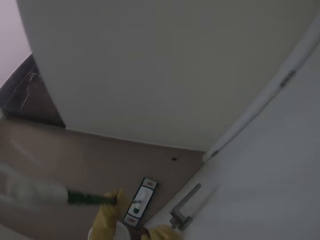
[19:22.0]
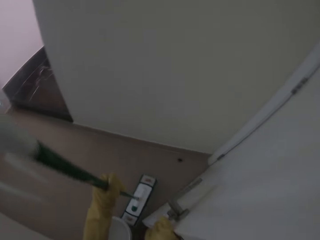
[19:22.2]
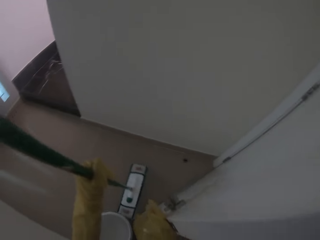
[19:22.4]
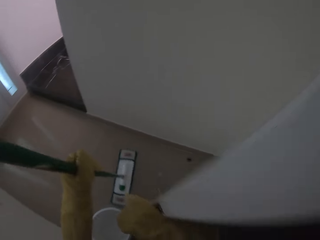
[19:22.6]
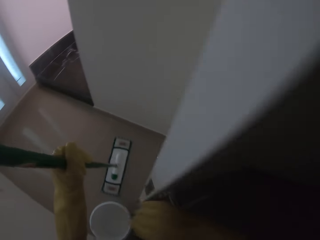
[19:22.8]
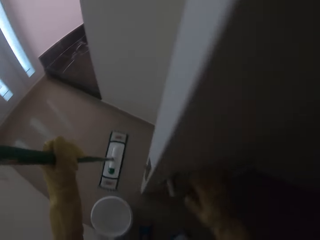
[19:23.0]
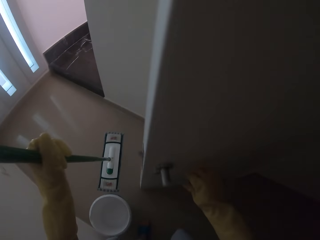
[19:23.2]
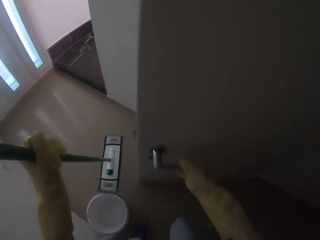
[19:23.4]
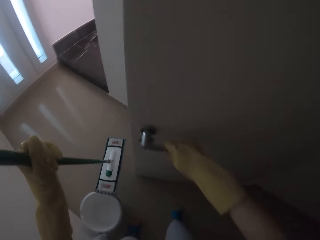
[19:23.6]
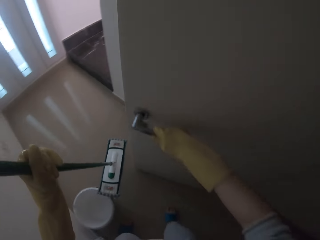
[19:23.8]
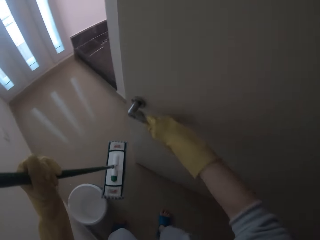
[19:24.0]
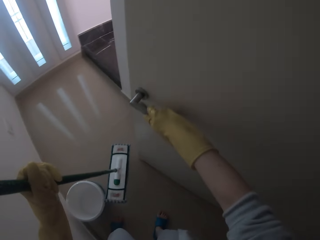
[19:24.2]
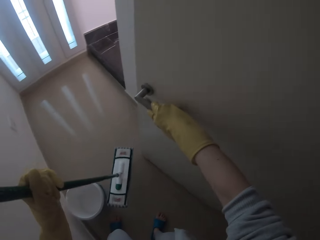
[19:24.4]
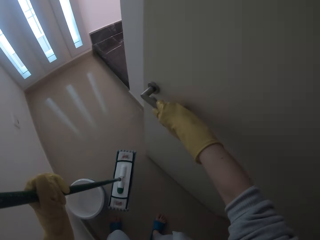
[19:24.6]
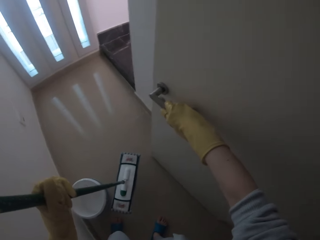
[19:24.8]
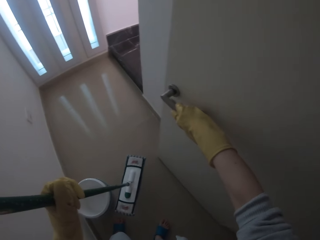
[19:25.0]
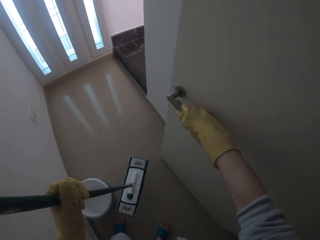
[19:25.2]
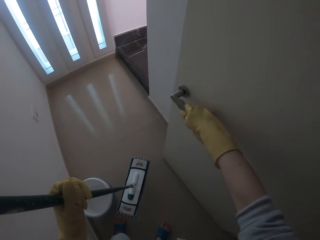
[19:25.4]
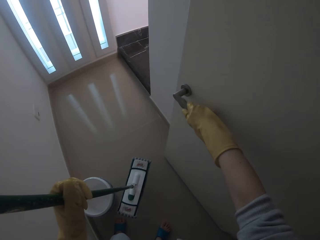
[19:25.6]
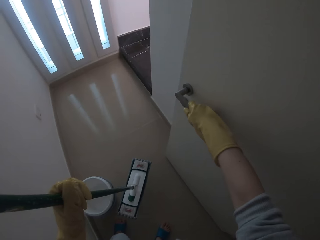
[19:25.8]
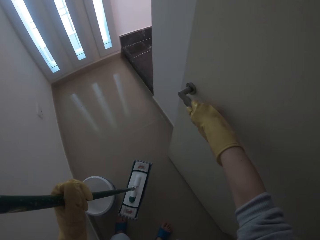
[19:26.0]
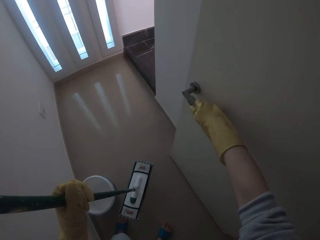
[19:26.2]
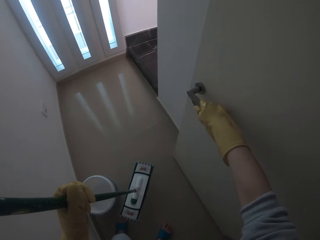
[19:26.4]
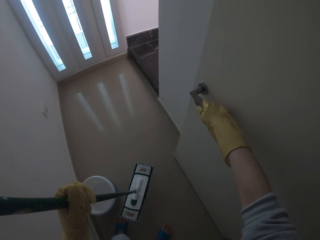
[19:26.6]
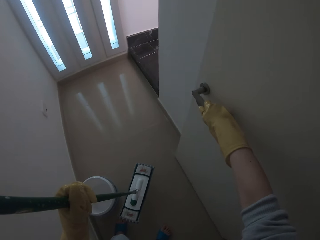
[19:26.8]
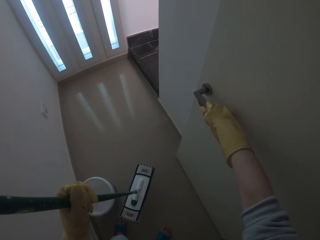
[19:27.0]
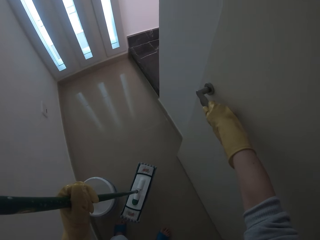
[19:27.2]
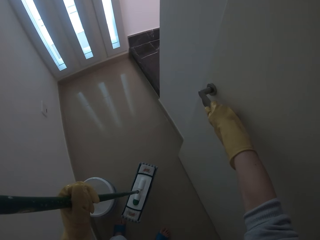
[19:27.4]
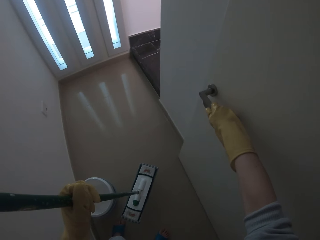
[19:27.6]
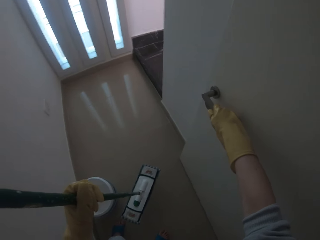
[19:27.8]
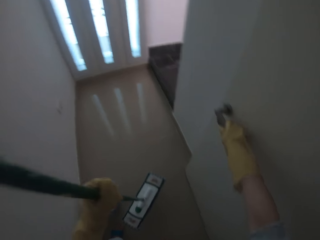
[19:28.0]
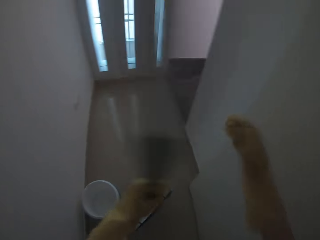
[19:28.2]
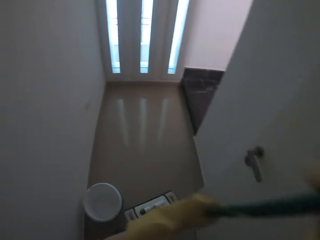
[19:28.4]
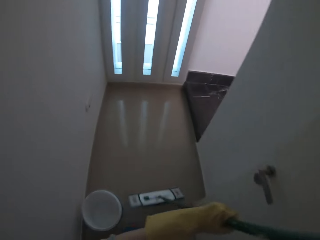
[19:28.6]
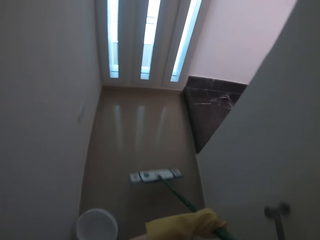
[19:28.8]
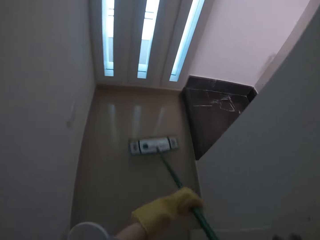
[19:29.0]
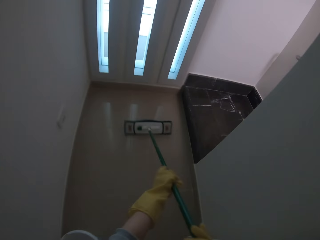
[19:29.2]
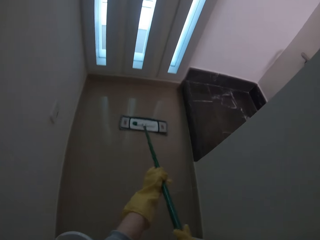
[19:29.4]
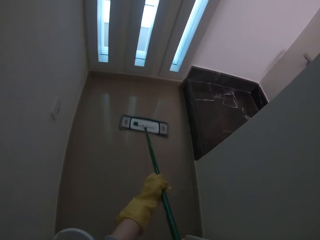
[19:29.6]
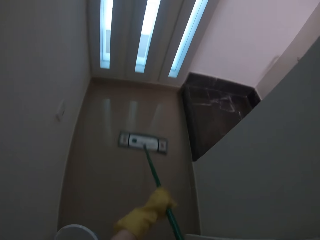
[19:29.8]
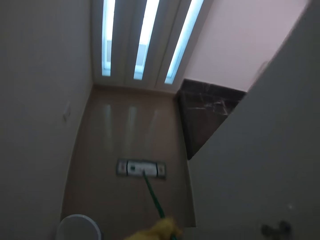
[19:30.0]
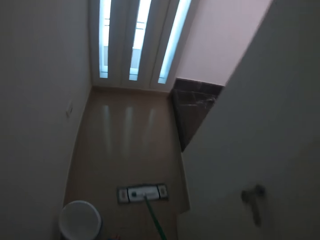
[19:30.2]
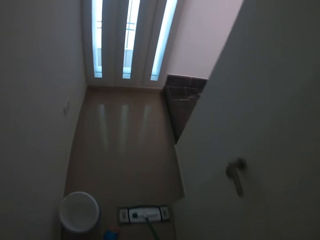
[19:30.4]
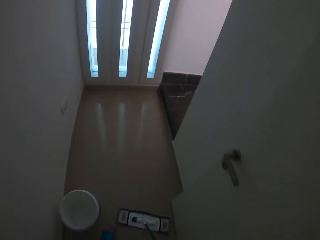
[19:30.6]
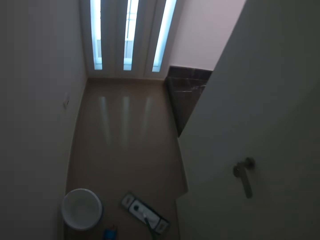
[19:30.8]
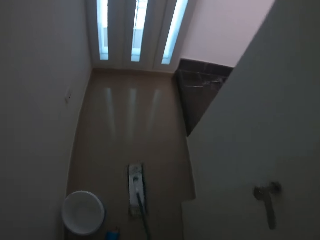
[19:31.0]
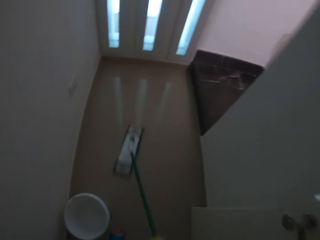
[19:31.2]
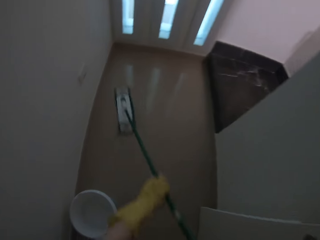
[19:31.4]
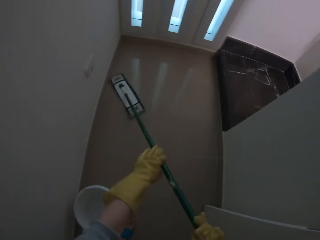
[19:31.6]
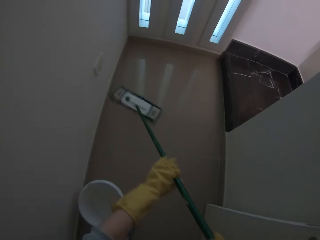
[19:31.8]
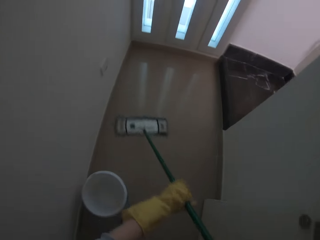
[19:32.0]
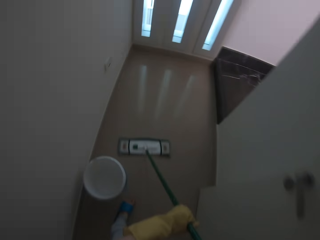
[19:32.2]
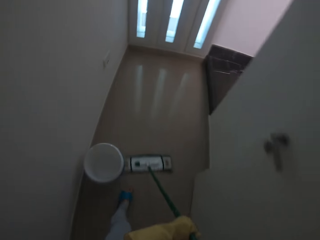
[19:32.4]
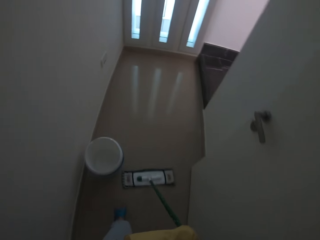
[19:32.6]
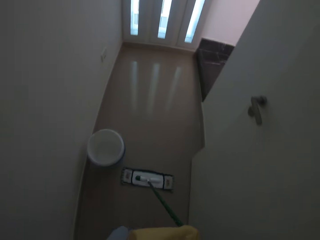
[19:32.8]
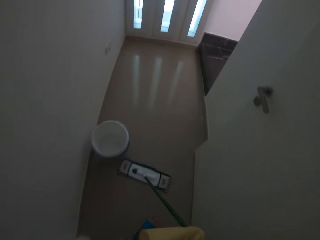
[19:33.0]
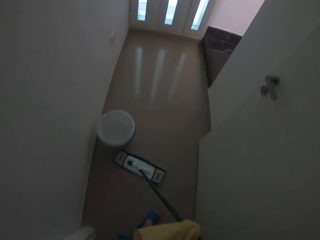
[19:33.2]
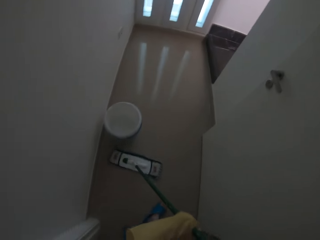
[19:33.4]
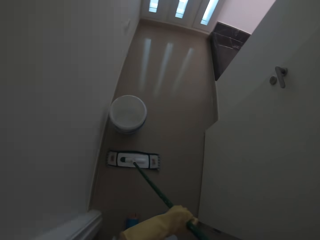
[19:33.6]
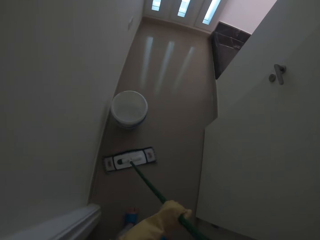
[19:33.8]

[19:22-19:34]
The camera wearer cleans the floor with a mop.

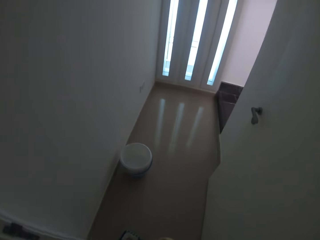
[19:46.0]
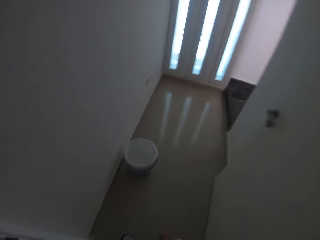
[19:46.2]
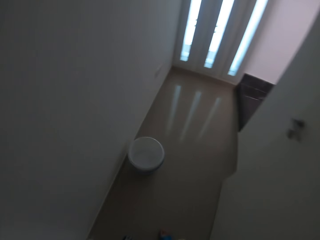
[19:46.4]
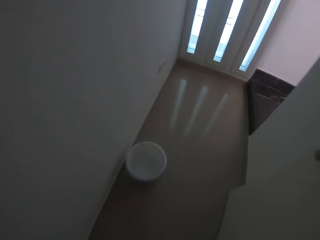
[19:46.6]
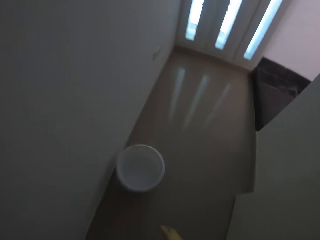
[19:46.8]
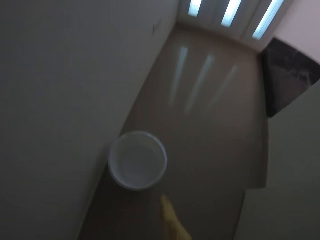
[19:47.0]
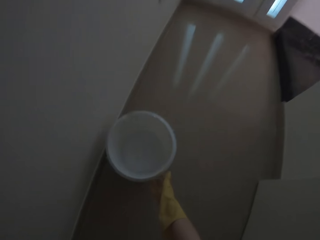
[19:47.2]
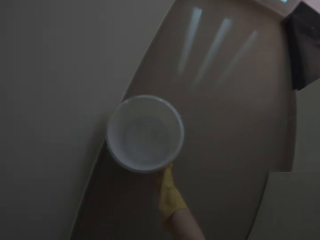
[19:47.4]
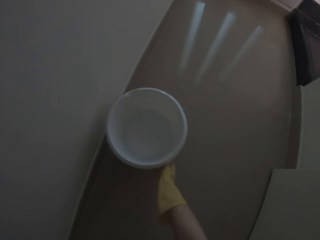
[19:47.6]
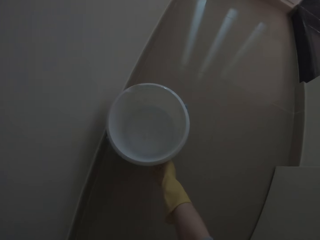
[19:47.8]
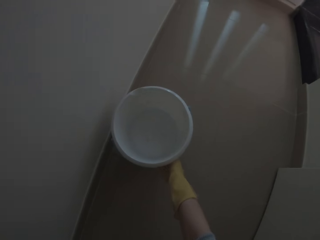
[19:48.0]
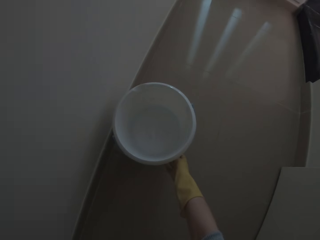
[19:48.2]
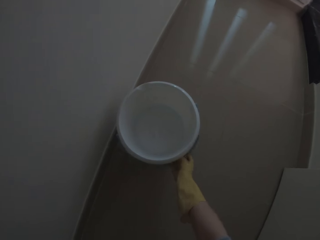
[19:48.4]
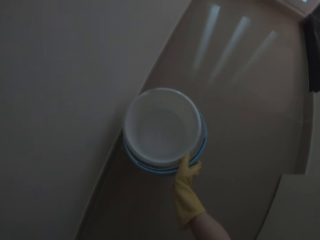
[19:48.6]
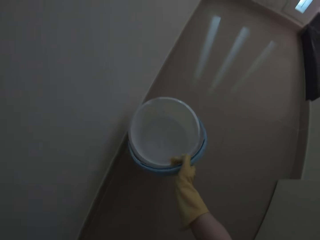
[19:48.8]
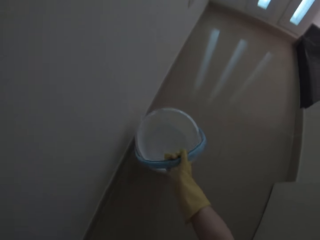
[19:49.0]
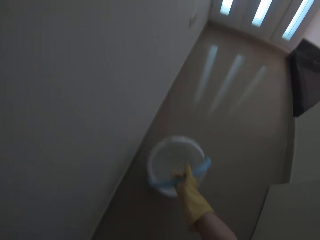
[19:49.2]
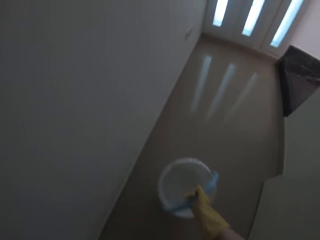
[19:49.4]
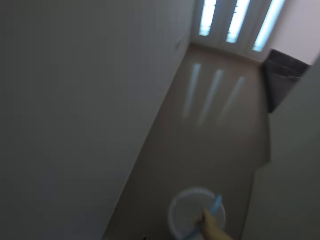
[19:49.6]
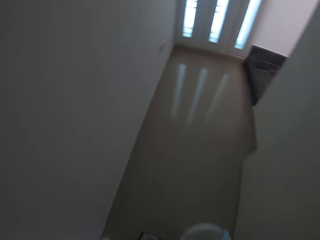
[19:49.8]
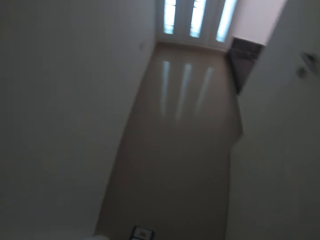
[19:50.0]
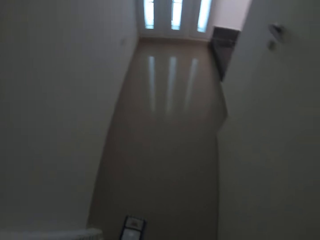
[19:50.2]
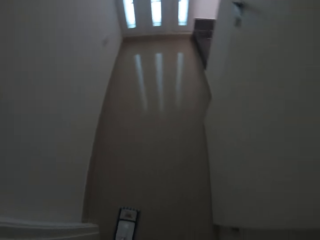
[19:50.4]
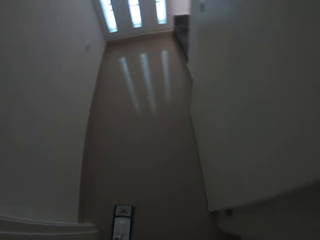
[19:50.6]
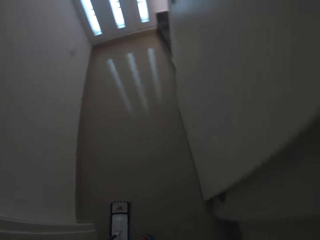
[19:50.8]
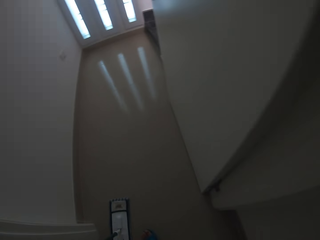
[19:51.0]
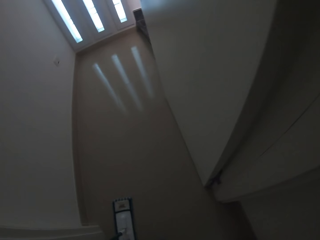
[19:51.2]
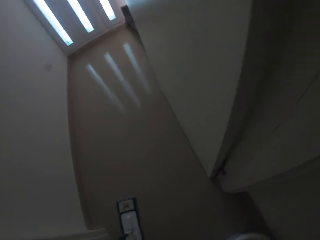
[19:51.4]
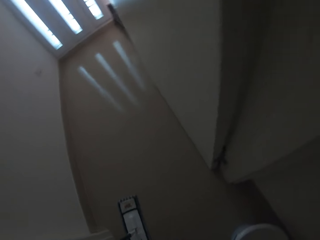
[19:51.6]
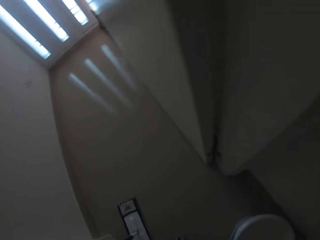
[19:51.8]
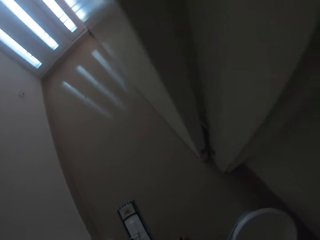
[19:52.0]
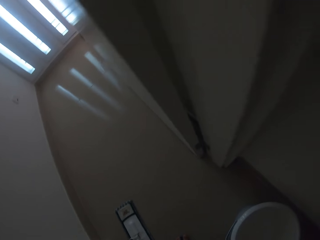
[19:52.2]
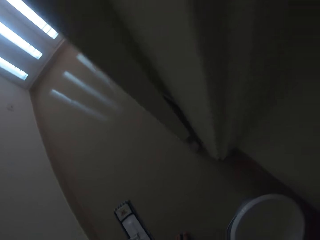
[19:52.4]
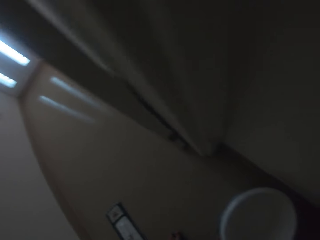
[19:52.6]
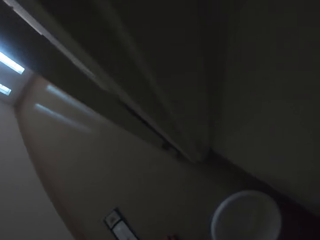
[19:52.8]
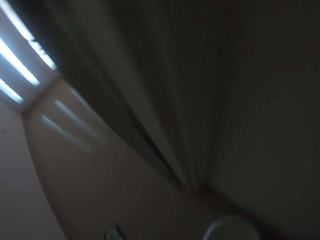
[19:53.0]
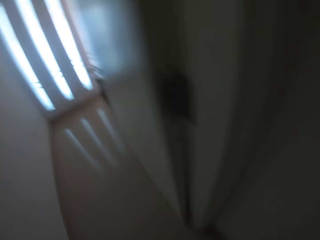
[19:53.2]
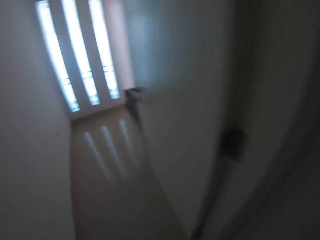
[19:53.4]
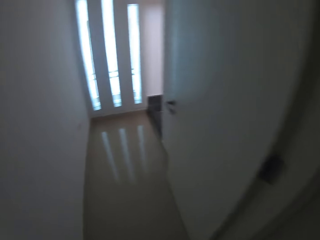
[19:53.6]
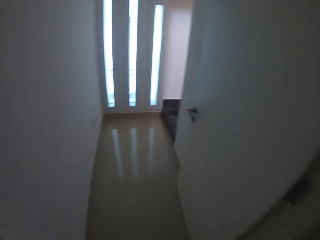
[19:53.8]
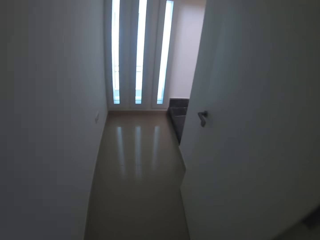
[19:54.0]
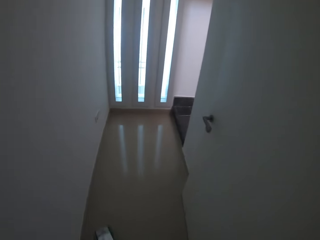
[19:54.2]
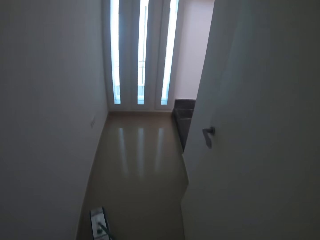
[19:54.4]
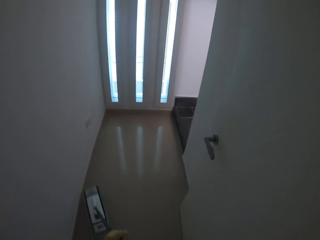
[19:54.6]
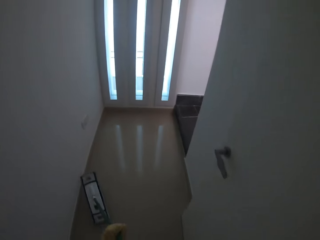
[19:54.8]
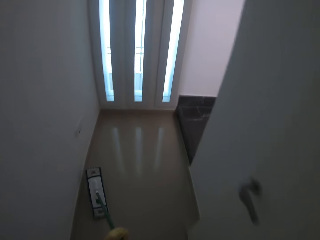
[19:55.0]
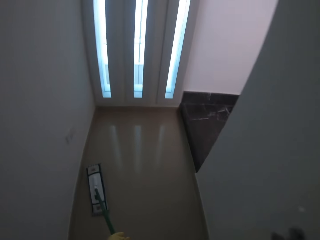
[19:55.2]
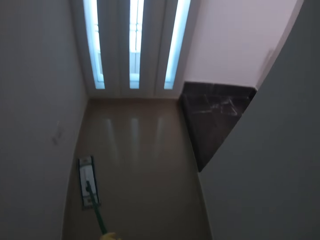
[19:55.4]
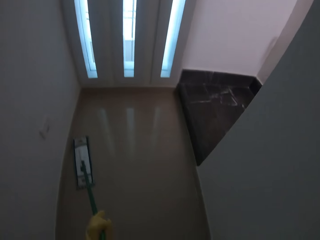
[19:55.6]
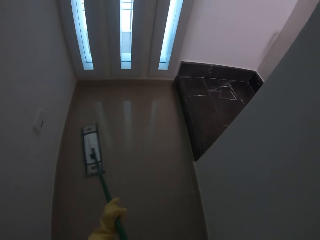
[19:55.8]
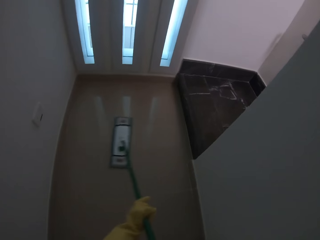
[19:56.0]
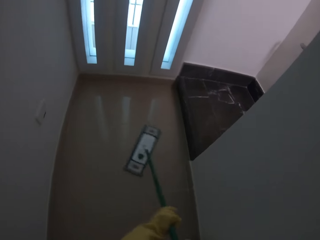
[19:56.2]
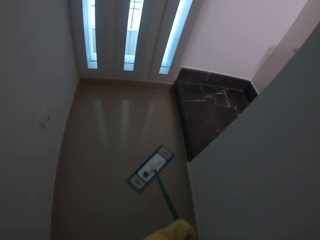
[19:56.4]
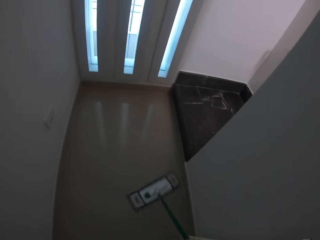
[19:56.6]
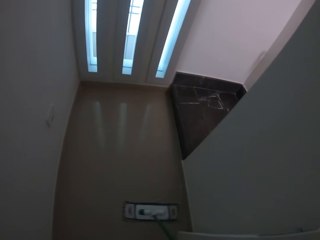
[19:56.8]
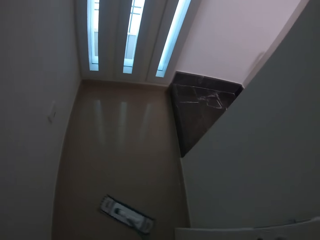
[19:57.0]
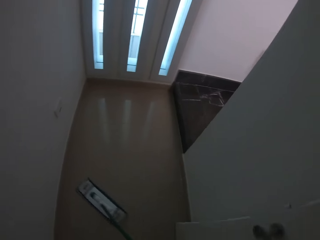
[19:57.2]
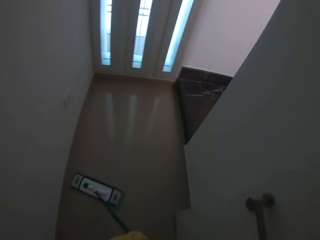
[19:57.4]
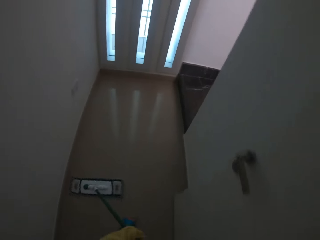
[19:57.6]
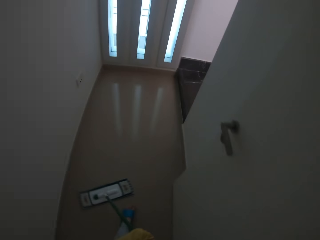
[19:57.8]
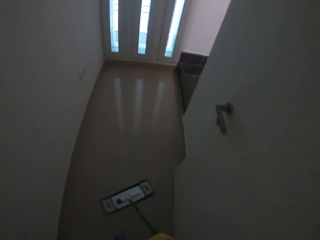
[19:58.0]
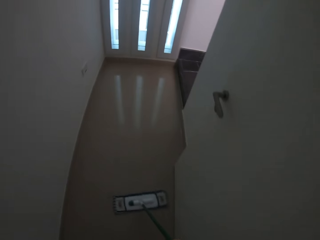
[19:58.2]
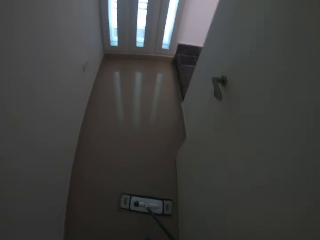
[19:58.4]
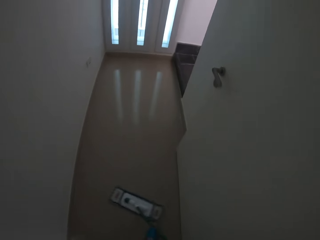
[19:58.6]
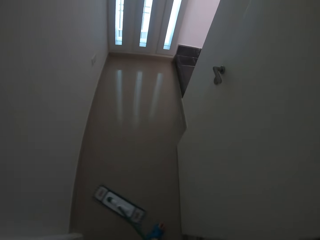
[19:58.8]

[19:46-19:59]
The camera wearer moves the bucket on the floor. They clean the floor with a mop.
